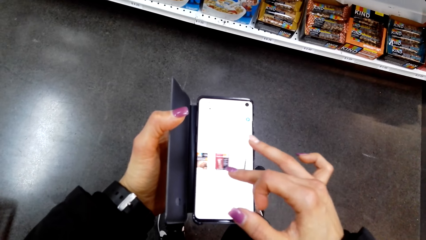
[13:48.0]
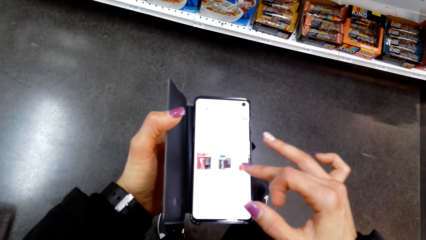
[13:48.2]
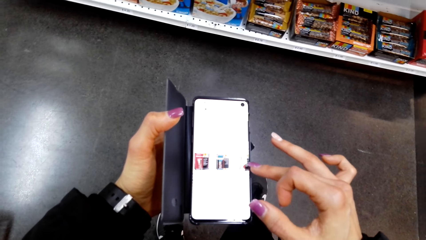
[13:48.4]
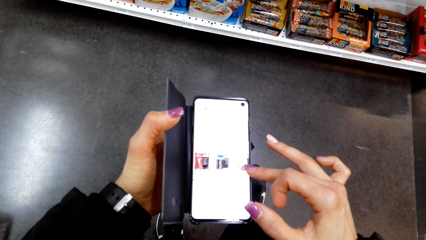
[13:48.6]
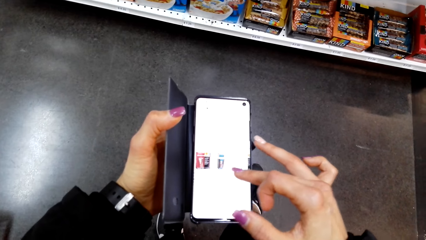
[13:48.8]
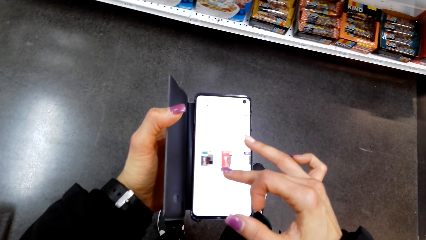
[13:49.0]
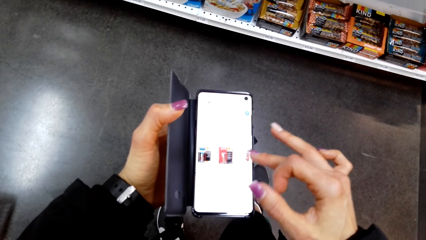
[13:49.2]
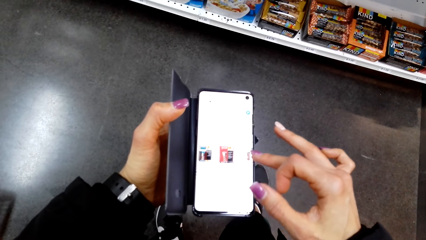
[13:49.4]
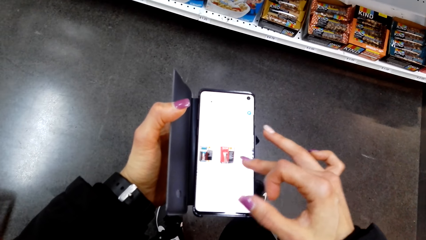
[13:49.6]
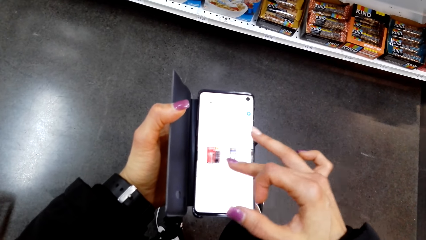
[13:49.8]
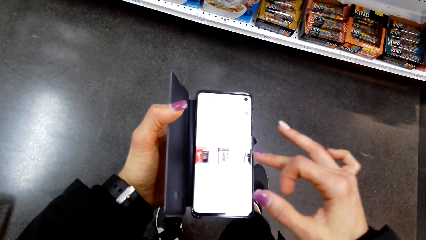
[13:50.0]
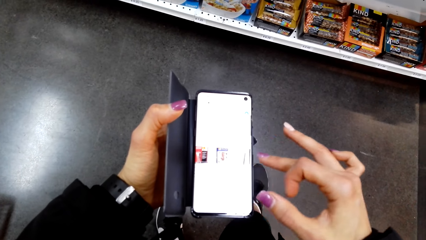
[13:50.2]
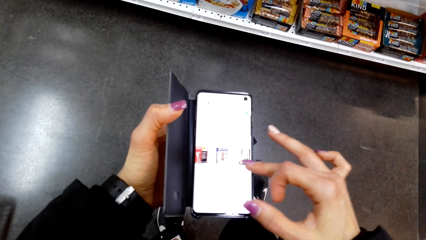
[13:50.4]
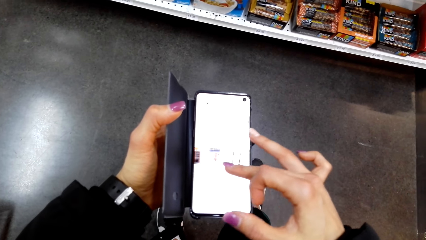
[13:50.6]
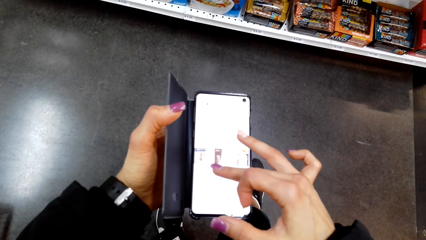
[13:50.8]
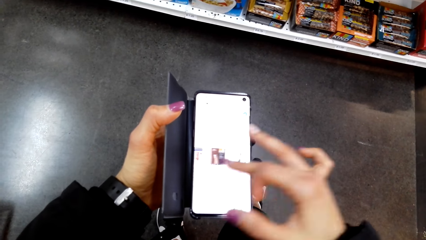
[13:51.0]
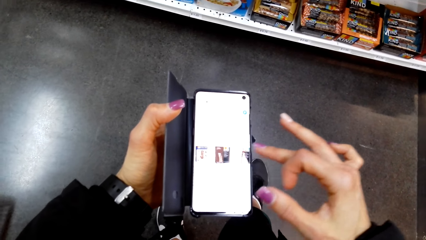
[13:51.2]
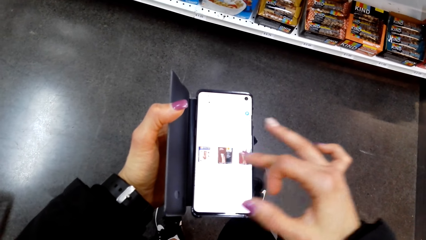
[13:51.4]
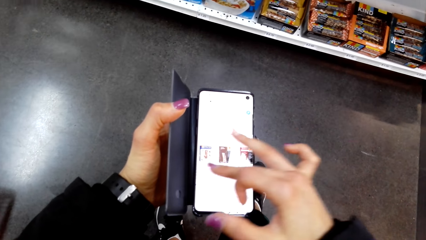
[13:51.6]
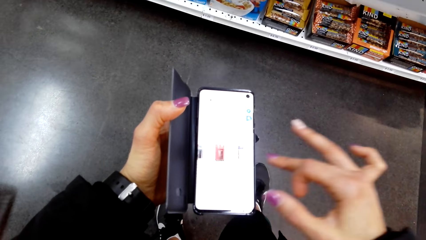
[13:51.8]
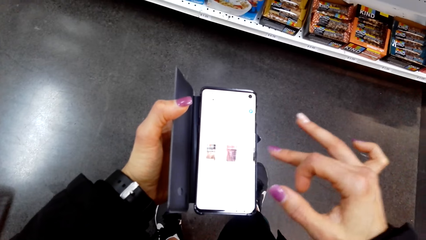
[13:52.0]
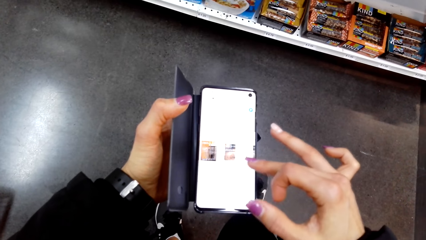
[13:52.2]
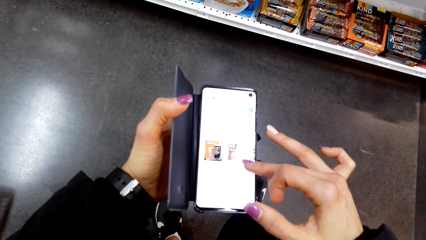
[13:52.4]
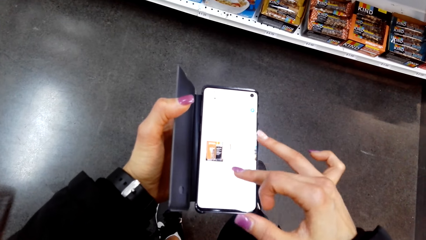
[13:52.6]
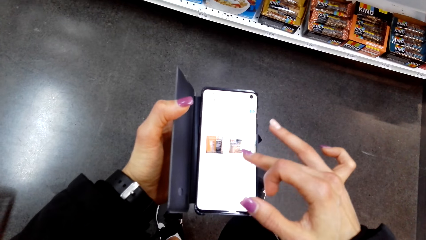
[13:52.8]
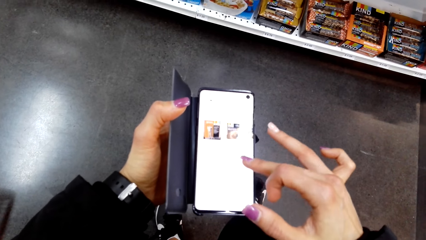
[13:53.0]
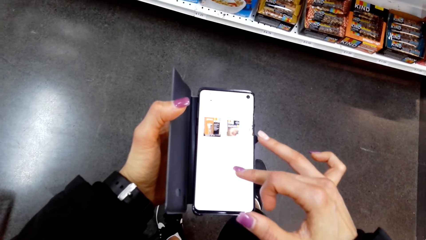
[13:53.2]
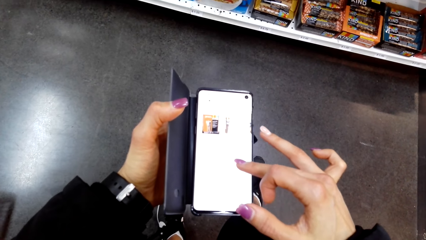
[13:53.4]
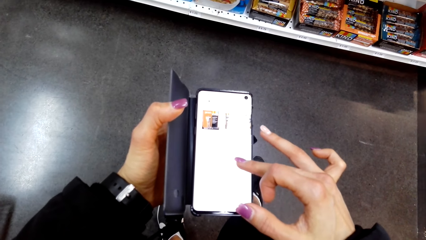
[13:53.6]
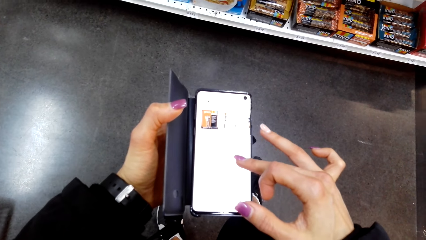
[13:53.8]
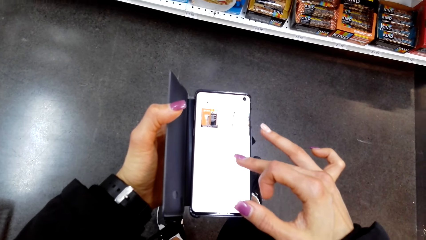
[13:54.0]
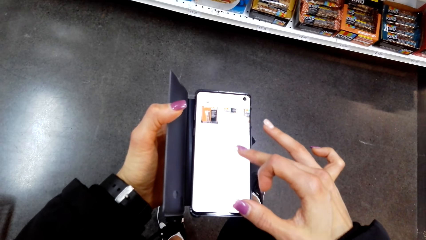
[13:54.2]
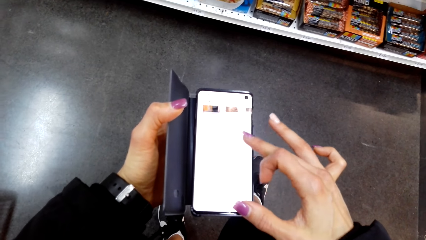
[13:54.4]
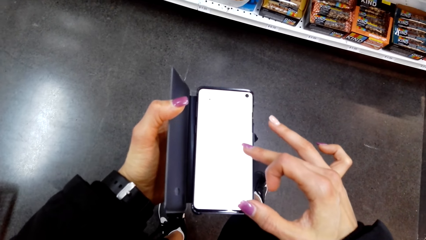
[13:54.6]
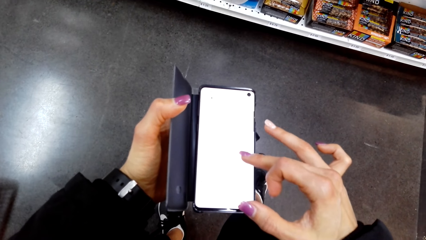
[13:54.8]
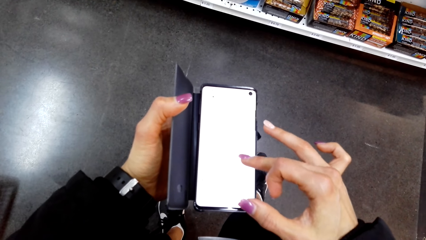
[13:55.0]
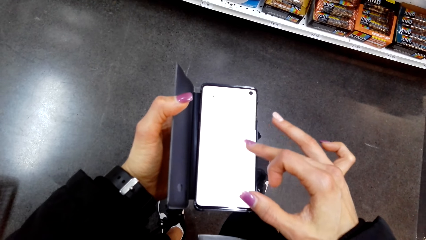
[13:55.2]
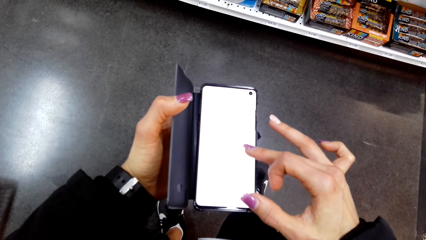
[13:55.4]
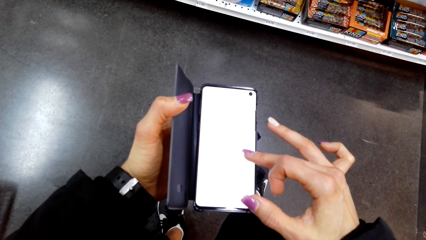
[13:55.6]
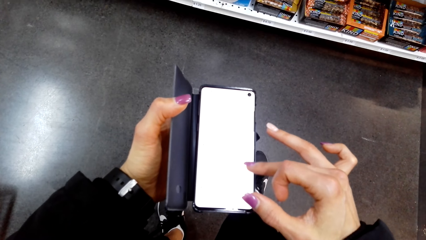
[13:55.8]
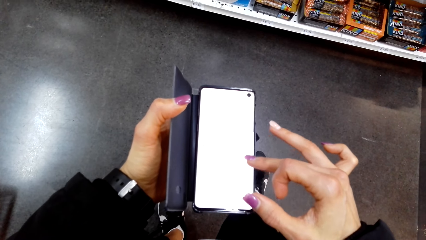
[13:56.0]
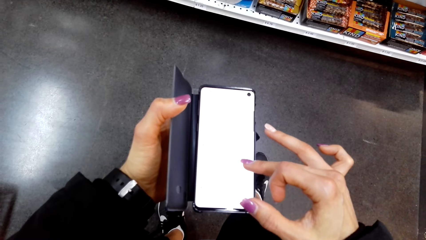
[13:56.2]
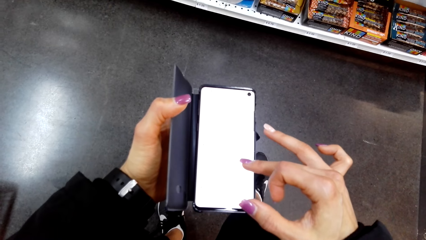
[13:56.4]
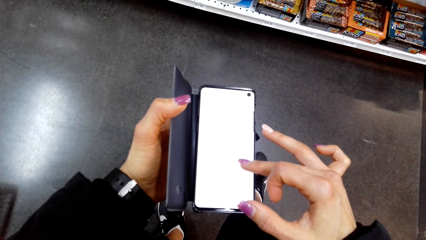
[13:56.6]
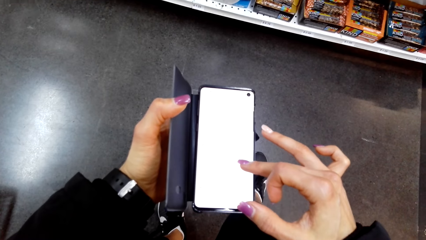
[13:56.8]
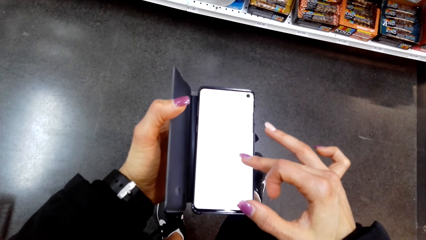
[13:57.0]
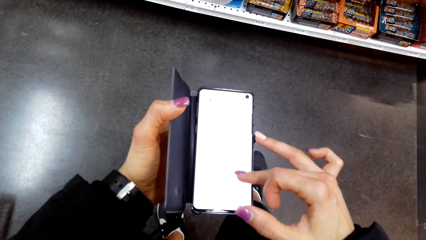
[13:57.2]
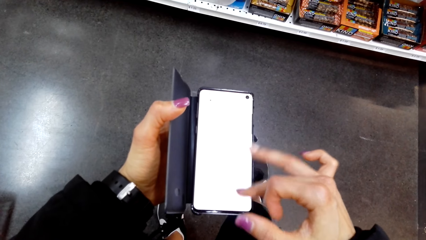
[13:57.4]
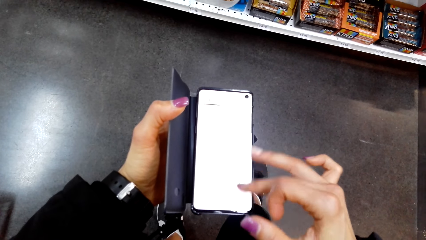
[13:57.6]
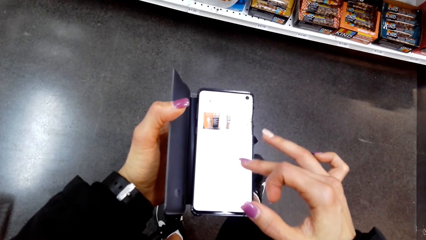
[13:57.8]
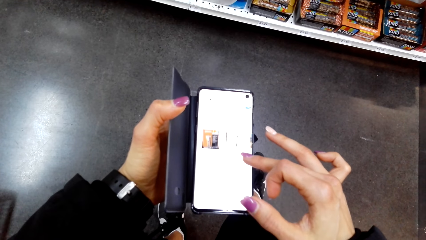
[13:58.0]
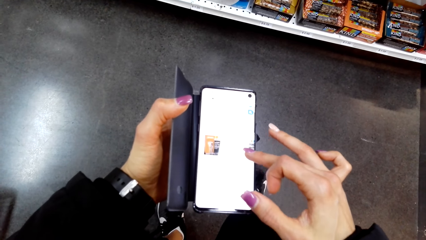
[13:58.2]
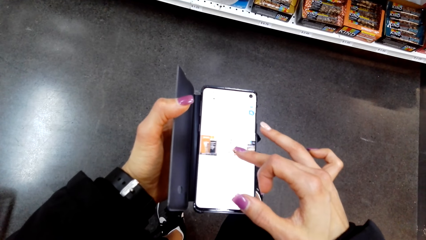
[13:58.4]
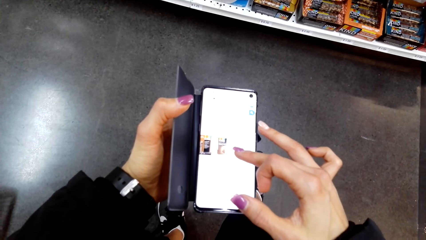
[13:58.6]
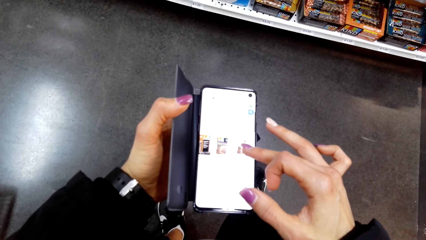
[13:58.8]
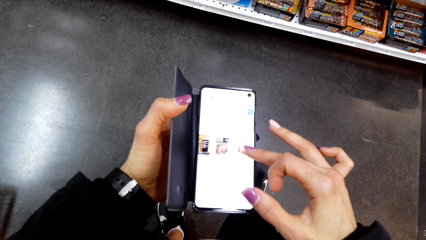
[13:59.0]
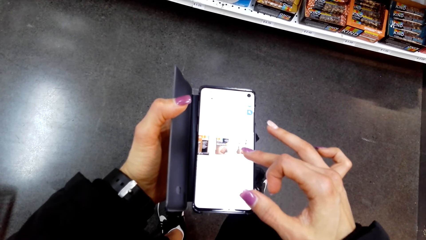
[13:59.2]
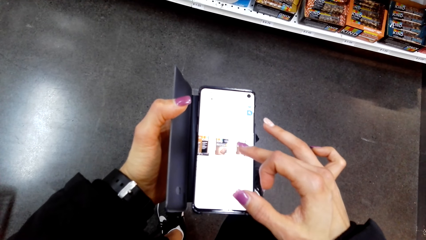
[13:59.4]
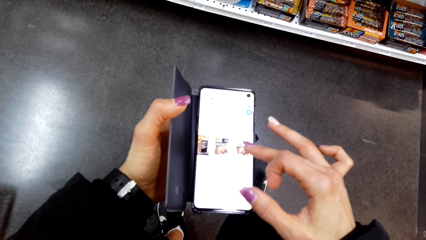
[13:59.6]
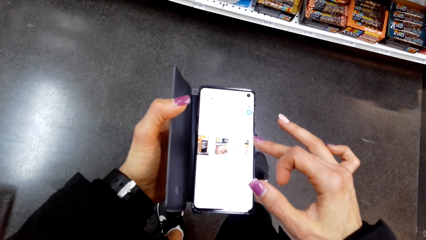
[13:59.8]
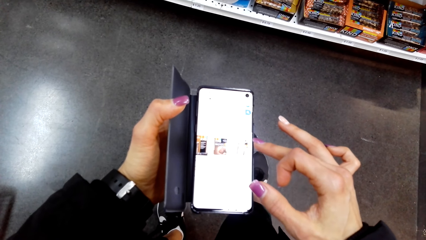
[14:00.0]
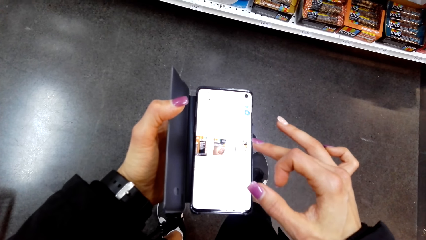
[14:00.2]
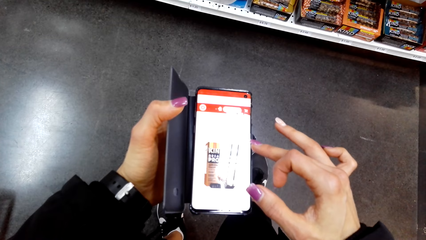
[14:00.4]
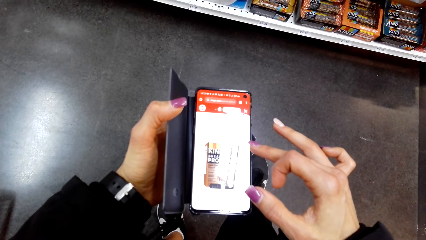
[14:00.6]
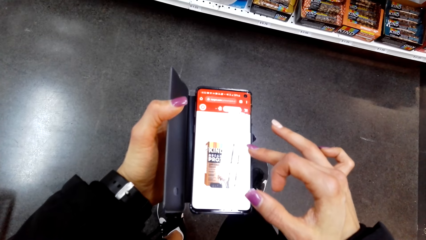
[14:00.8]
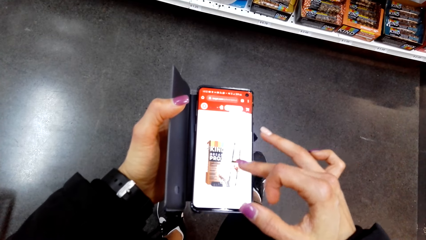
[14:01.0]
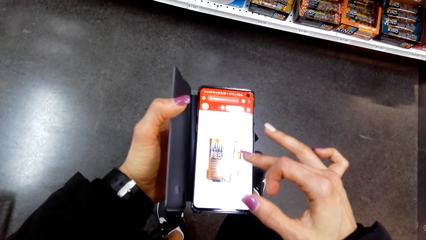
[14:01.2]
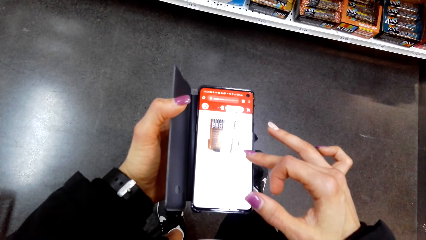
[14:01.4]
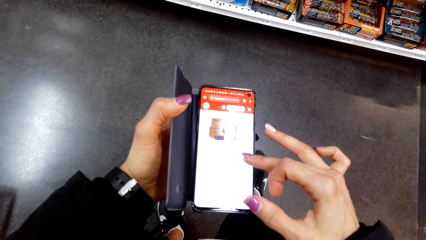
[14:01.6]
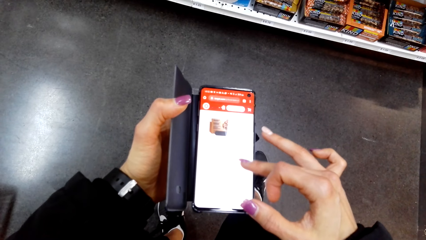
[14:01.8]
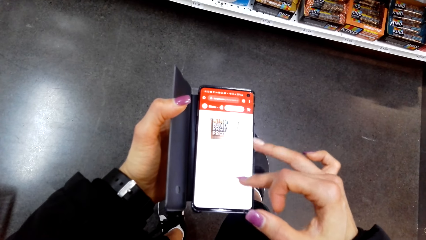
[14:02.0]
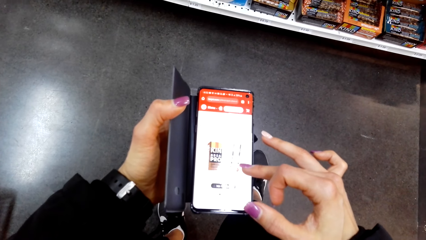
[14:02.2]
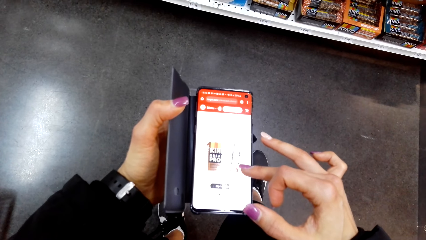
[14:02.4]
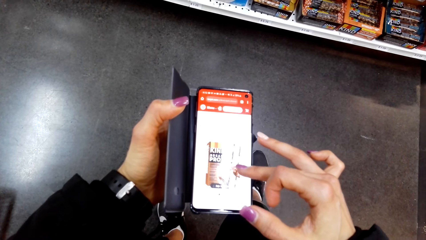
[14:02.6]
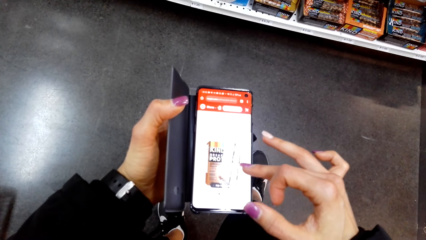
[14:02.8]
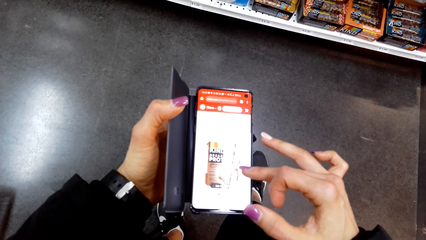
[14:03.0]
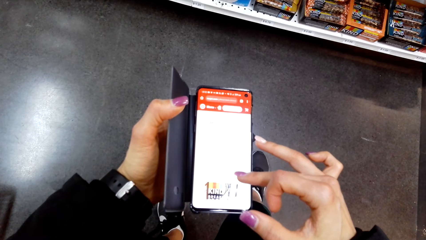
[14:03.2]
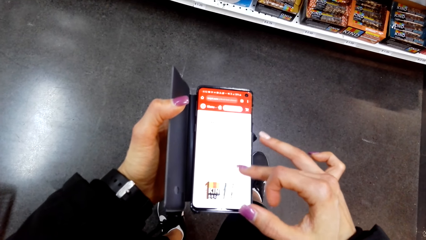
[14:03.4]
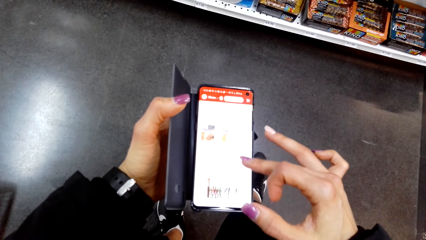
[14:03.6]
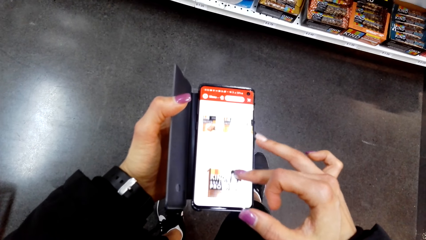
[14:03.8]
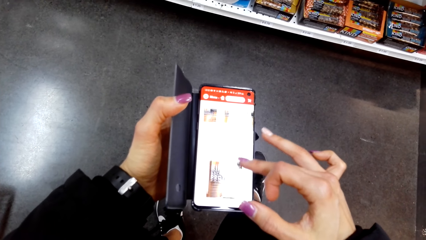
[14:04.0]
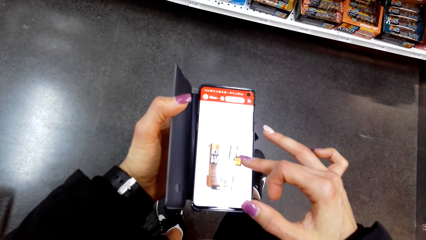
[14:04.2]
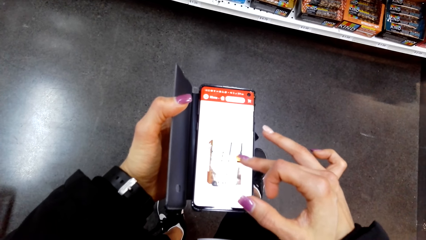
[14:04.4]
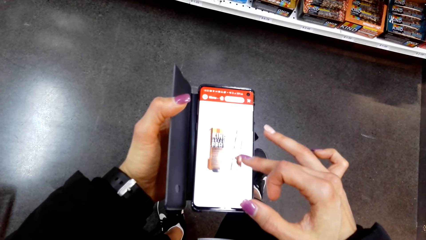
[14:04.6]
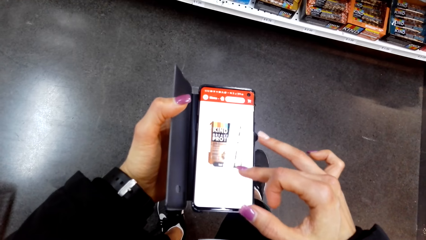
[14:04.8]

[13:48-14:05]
The camera wearer operates the phone.
